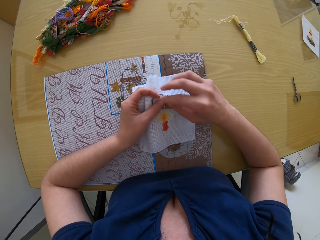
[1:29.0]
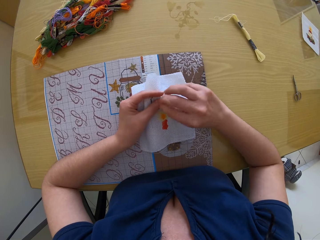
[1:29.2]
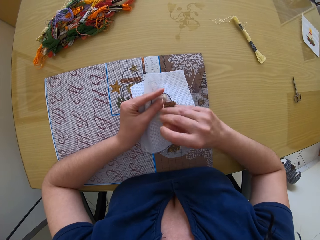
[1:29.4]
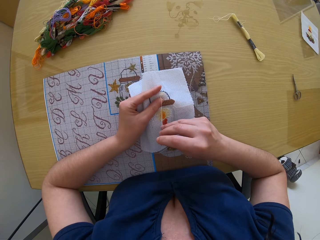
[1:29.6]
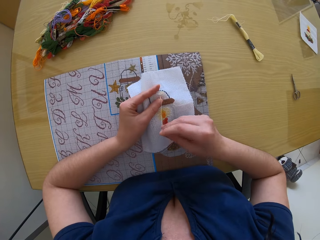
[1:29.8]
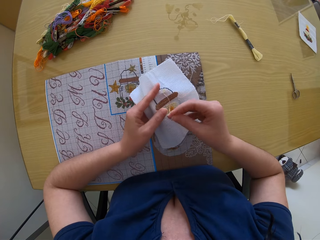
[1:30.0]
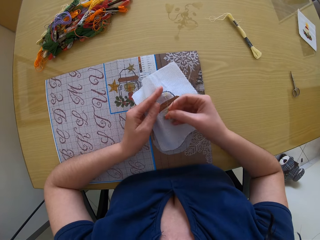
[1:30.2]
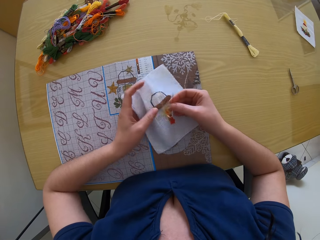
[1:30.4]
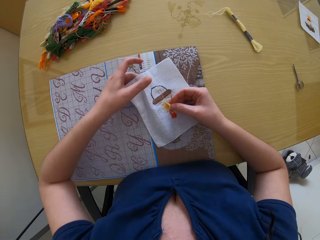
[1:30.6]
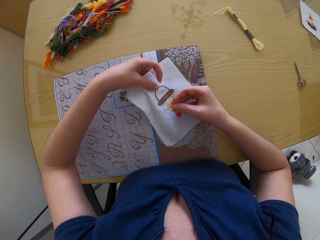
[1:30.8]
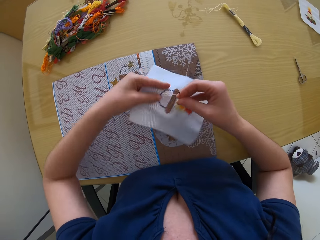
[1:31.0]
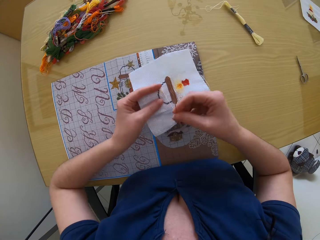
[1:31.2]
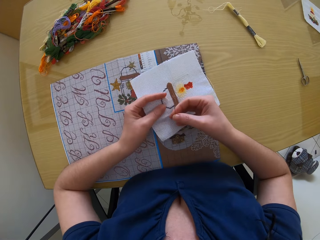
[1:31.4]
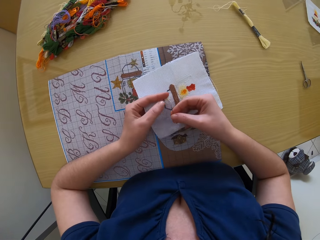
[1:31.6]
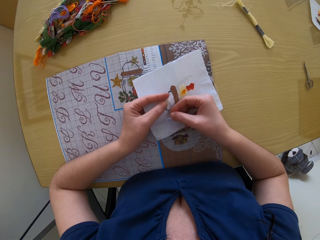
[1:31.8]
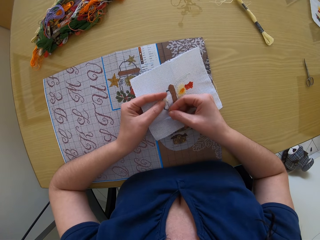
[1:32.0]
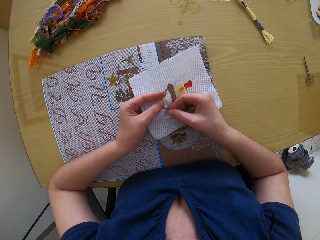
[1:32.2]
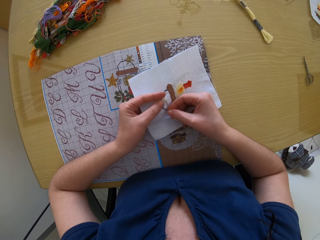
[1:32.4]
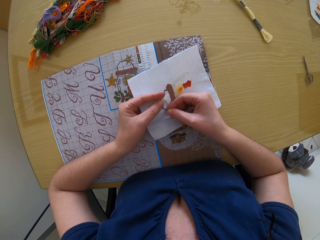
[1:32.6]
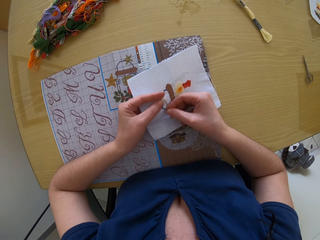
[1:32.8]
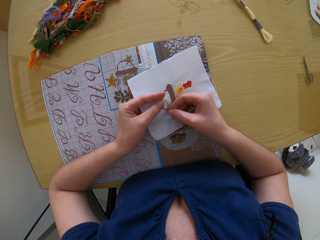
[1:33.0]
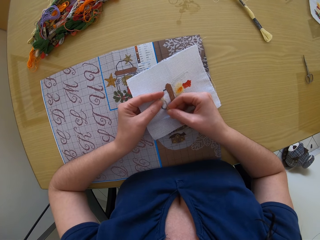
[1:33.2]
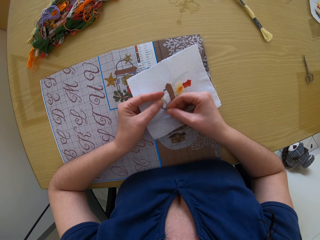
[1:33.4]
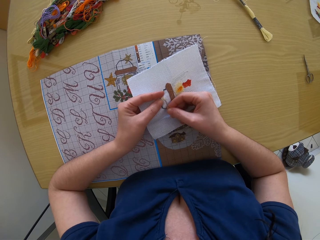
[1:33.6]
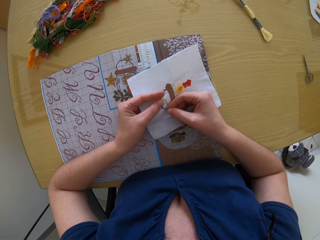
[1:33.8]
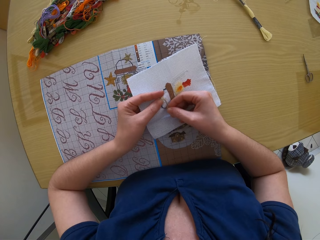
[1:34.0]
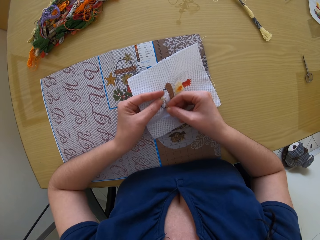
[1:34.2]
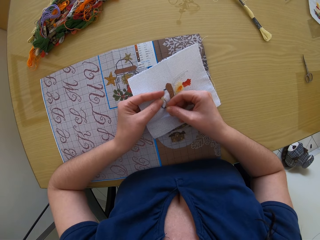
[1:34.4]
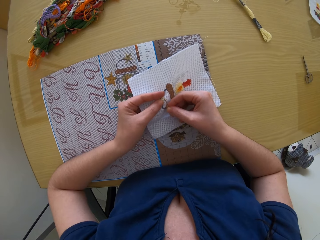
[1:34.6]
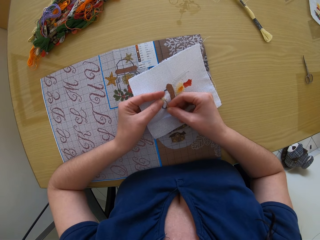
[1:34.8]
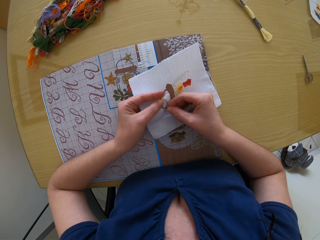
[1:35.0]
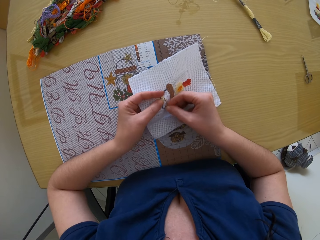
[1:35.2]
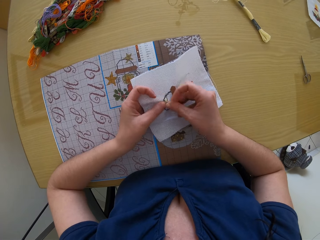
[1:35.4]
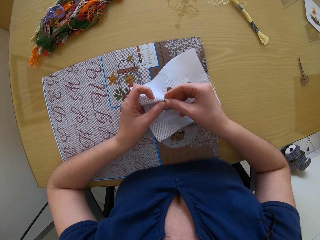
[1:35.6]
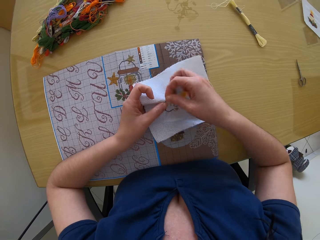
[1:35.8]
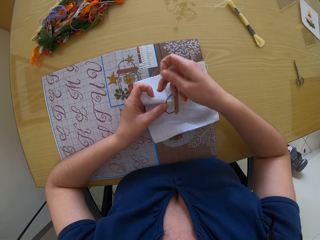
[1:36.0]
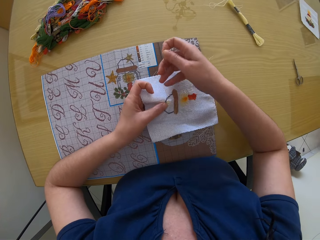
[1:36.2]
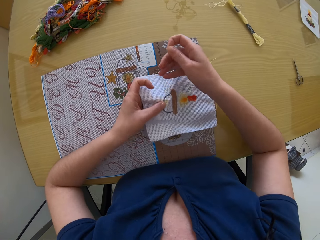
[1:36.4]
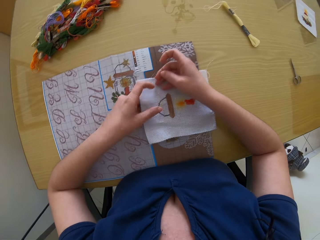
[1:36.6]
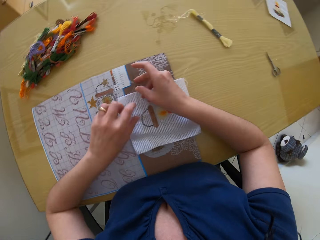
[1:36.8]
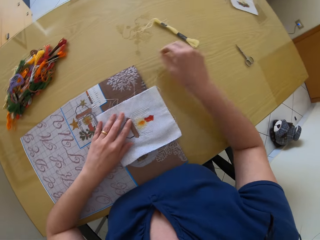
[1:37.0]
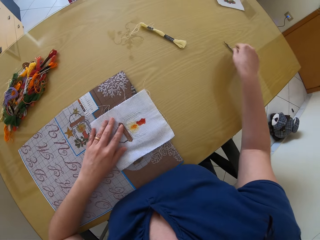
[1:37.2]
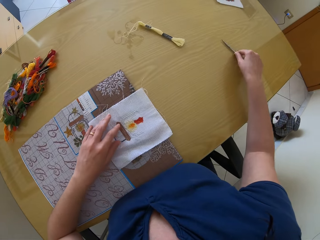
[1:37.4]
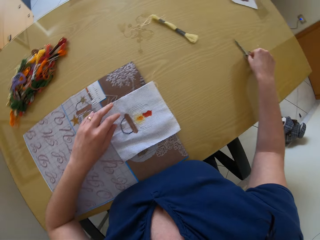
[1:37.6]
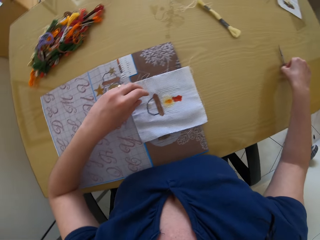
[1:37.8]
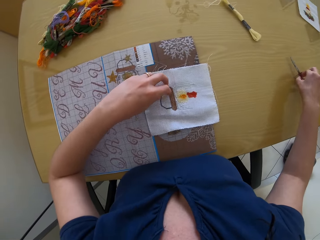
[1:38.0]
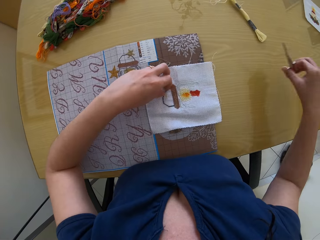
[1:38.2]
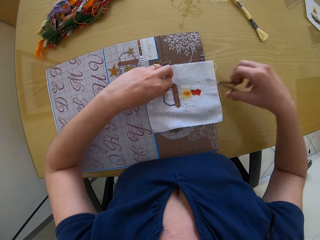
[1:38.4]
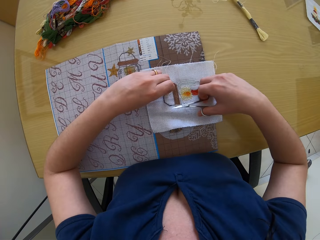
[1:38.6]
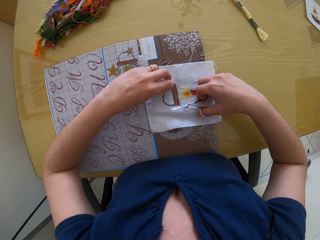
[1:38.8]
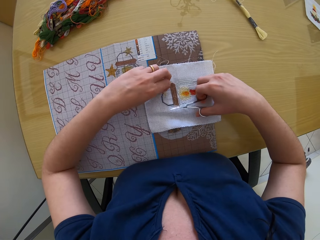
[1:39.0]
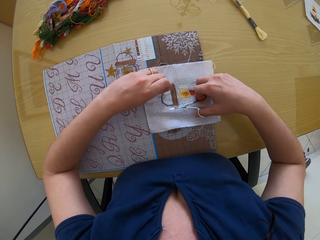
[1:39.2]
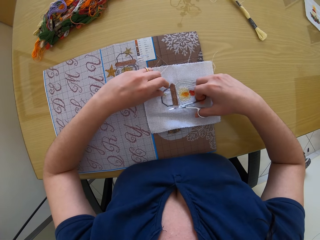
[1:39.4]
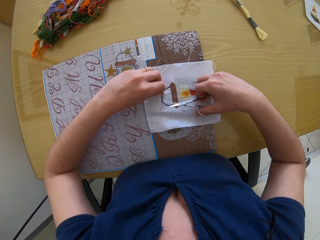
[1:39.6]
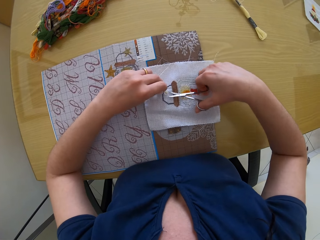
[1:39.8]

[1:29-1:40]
The camera wearer turns the fabric in her left hand. She drops the fabric in her left hand on the cloth on the table. She drops the threaded needle in her right hand on the cloth on the table. She touches the fabric on the cloth with her left hand. She picks a pair of scissors from the table with her left hand. She picks a thread from the fabric with her left hand.

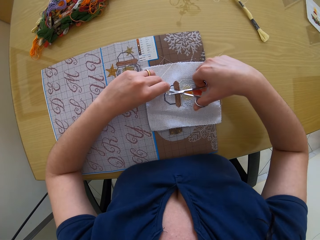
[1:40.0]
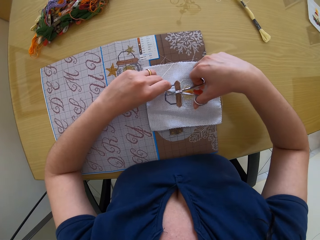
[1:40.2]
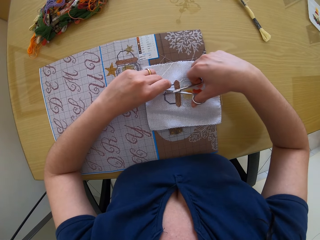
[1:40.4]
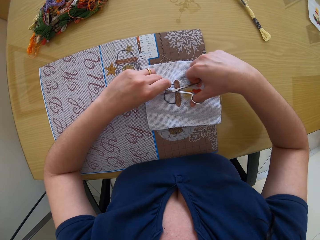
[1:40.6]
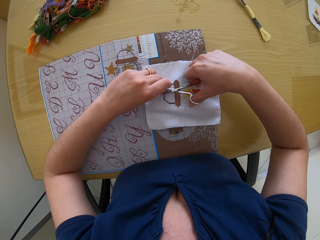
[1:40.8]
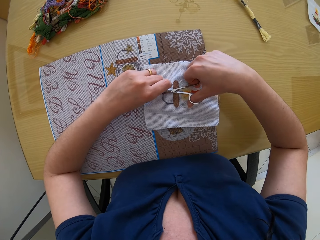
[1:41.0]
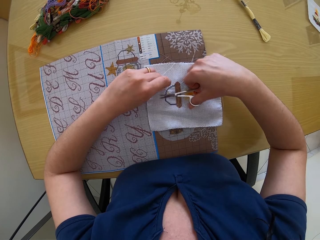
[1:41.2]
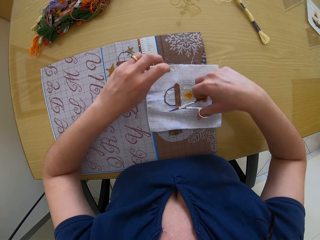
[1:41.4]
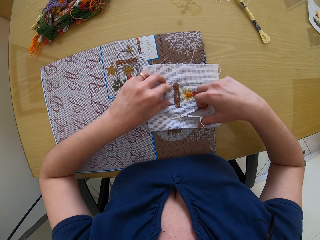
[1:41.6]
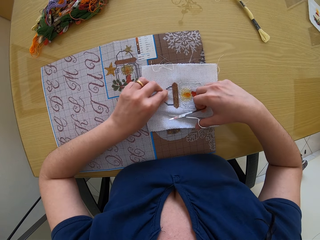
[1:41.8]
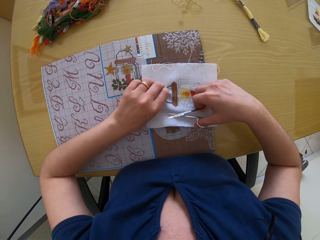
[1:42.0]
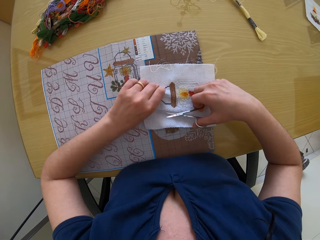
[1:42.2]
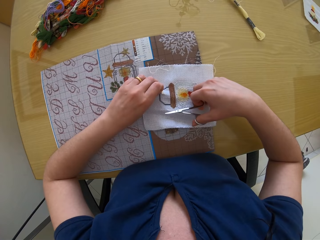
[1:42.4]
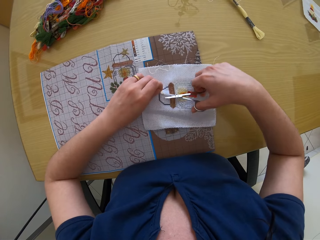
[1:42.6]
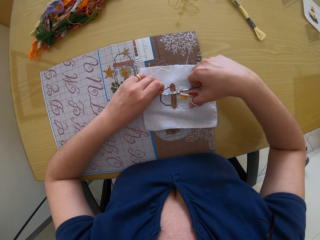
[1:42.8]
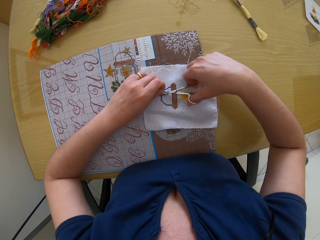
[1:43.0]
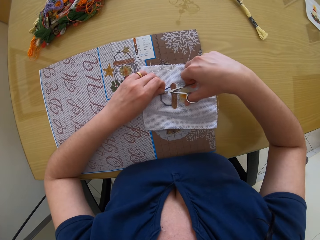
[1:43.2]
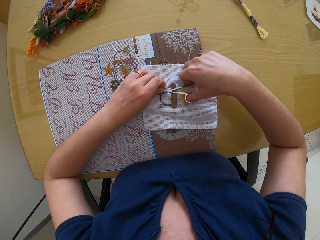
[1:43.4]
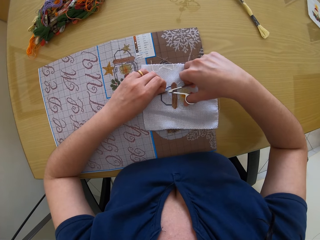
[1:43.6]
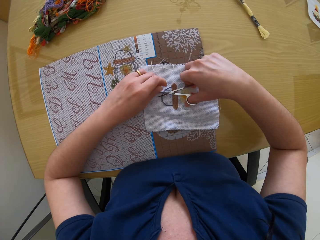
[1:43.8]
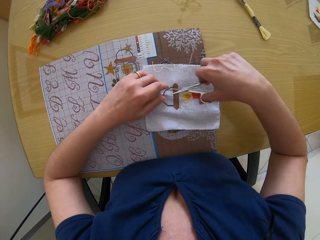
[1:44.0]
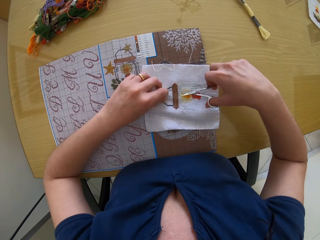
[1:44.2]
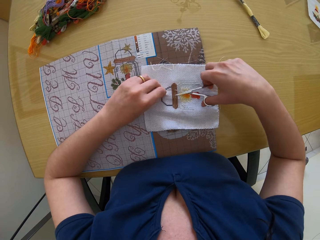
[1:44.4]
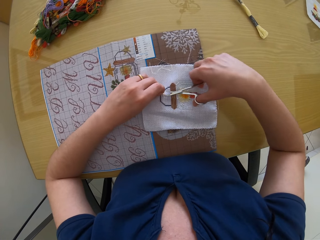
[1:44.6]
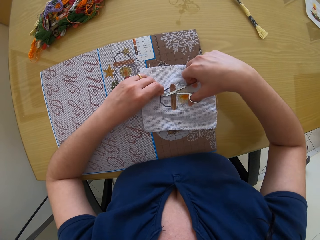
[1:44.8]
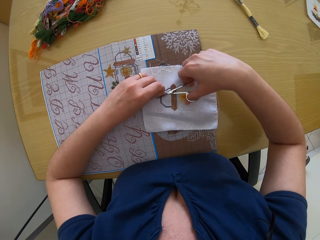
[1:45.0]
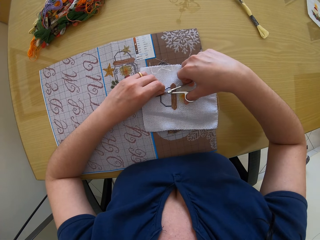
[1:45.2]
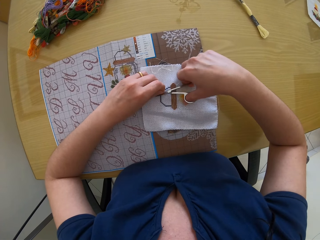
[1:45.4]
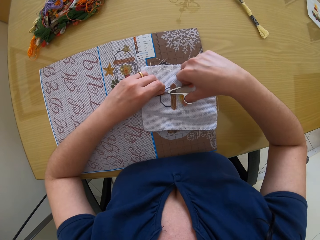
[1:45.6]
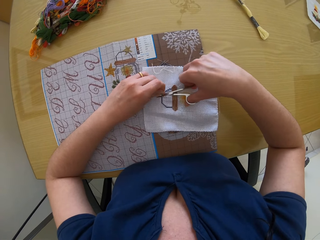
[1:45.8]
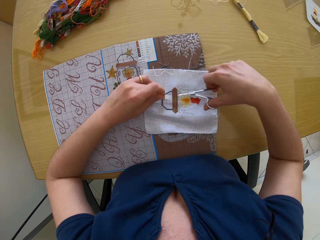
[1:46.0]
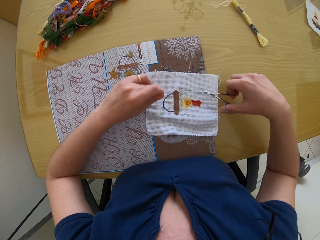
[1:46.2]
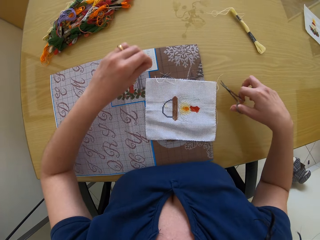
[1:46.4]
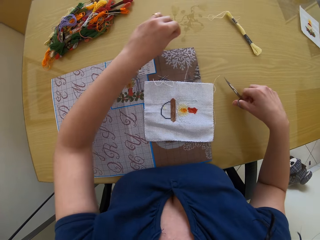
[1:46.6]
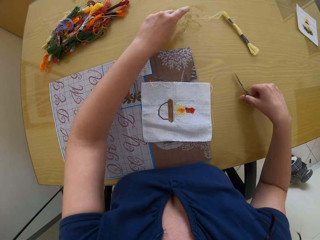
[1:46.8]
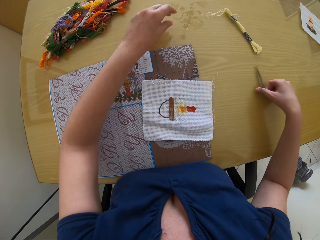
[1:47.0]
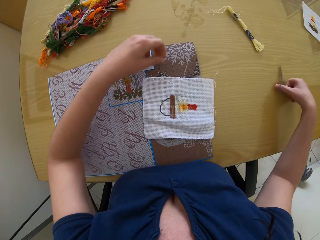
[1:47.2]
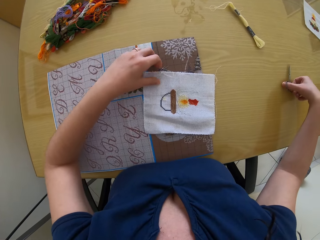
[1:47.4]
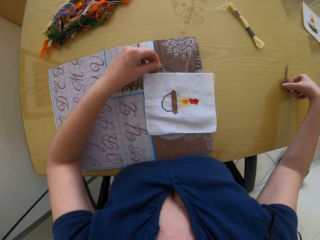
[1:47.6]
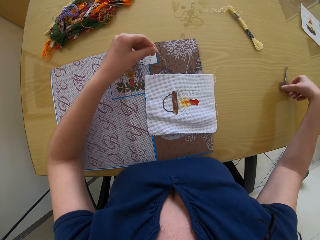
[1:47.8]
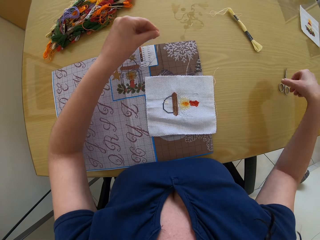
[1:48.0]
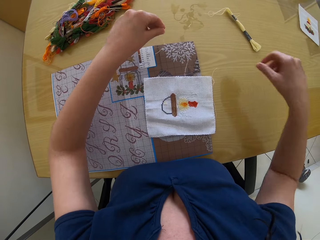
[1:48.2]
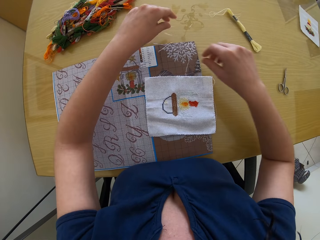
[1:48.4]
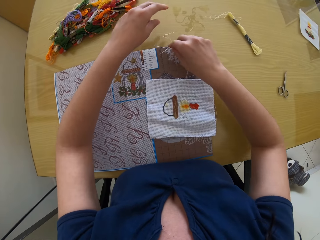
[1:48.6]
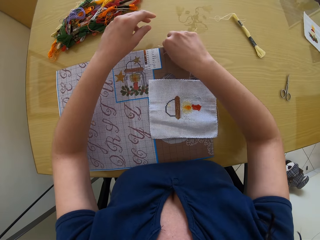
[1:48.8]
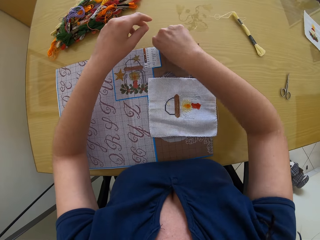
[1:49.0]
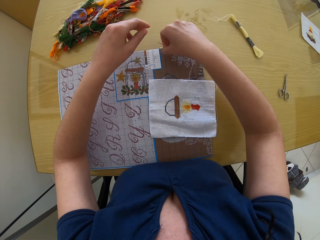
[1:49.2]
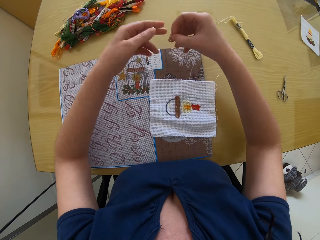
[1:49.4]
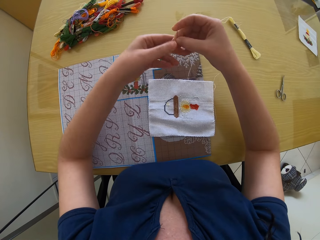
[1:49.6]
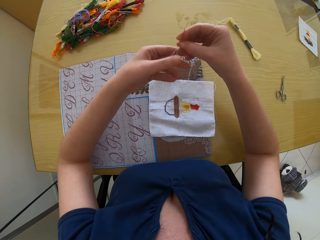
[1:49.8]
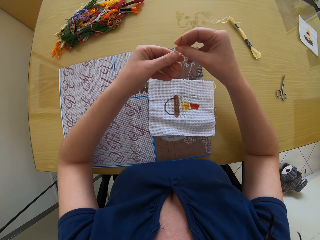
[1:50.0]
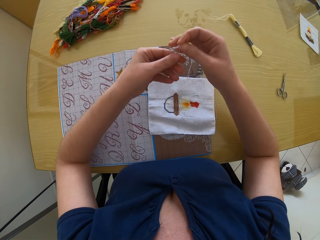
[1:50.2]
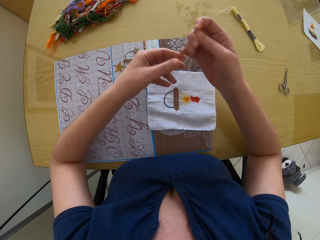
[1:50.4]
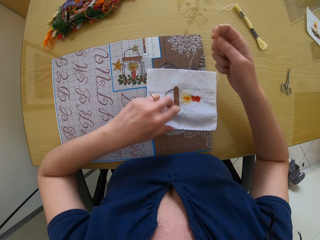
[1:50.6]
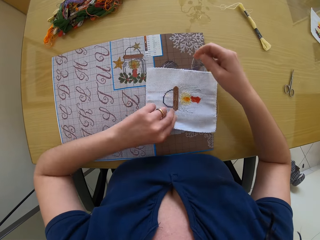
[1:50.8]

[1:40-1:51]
The camera wearer cuts the thread in her left hand with the pair of scissors in her right hand. She drops the thread in her left hand on the fabric. She picks a thread from the fabric with her left hand. She cuts the thread in her left hand with the pair of scissors in her right hand. She picks the thread from the fabric with her left hand. She cuts the thread in her left hand with the pair of scissors in her right hand. She touches the fabric on the cloth with her left hand. She drops the thread in her left hand on the table. She picks a thread from the fabric with her left hand. She drops the pair of scissors in her right hand on the table. She pulls the thread. She drops the thread in her left hand on the cloth on the table. She picks the threaded needle from the cloth on the table with her right hand. She holds the thread on the needle with her left hand.
